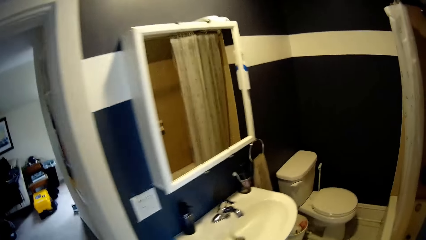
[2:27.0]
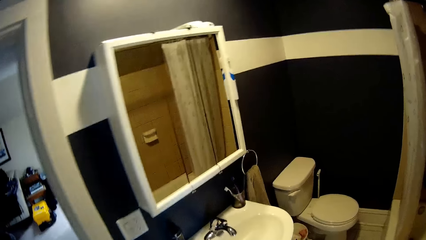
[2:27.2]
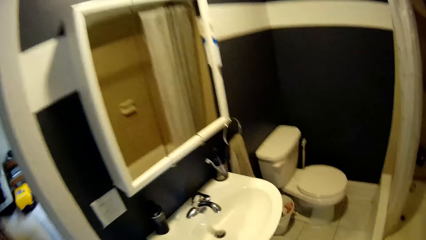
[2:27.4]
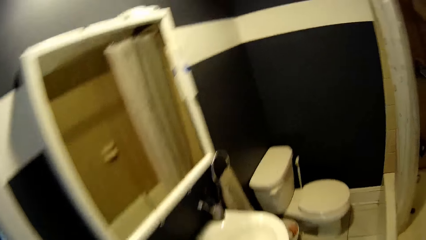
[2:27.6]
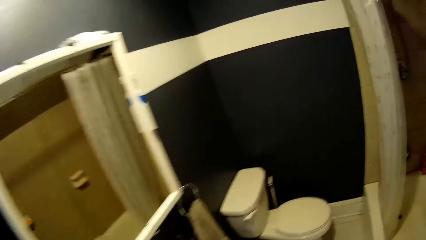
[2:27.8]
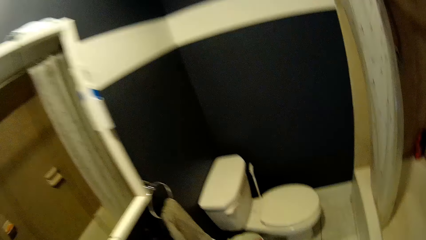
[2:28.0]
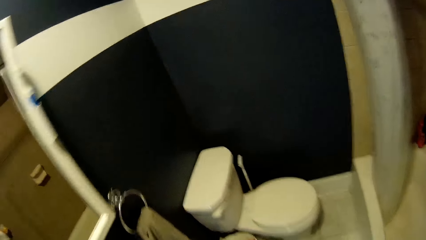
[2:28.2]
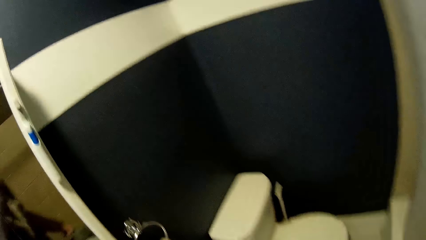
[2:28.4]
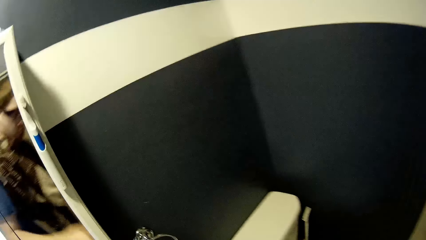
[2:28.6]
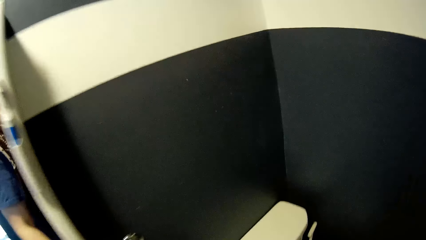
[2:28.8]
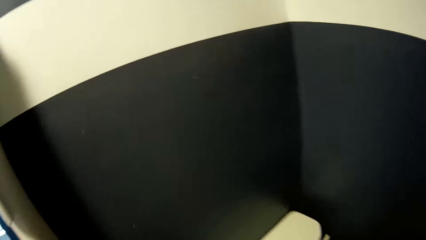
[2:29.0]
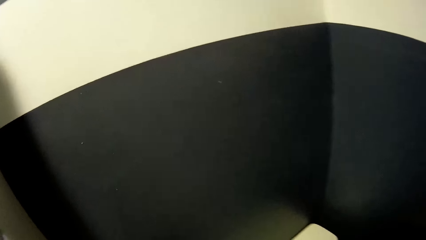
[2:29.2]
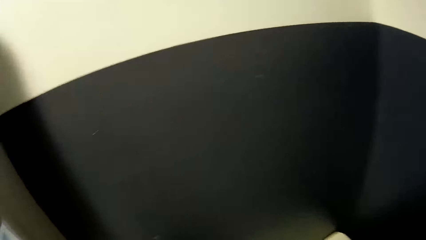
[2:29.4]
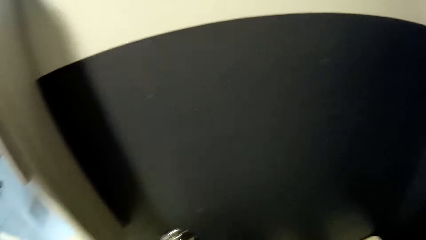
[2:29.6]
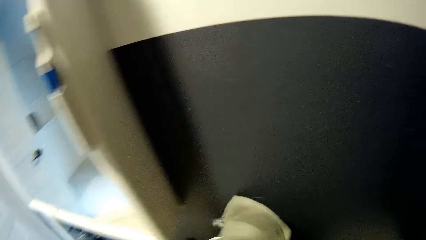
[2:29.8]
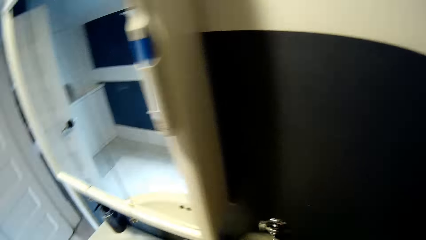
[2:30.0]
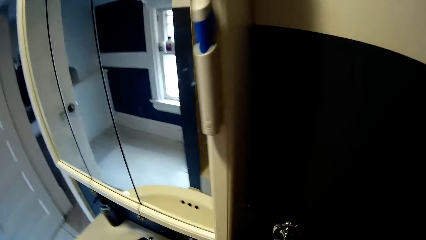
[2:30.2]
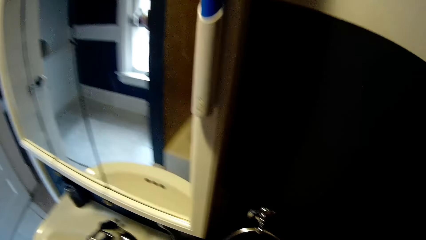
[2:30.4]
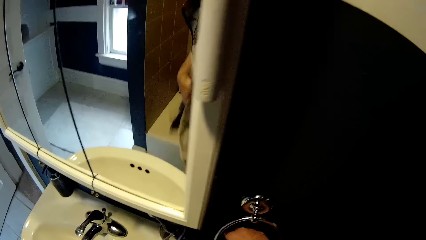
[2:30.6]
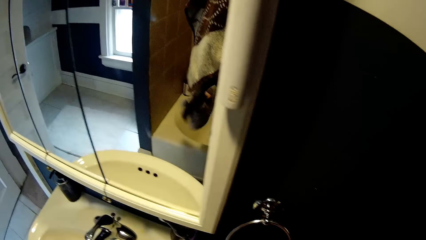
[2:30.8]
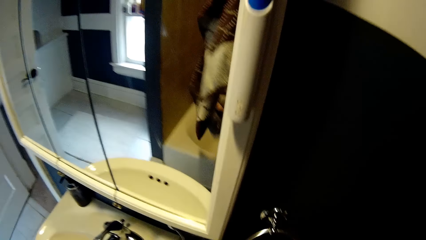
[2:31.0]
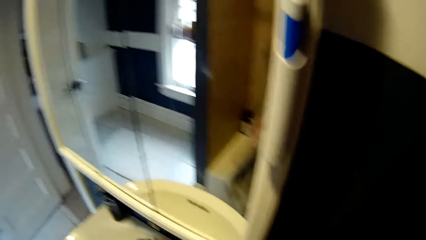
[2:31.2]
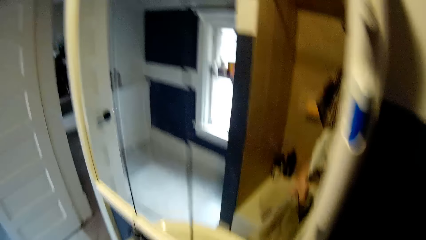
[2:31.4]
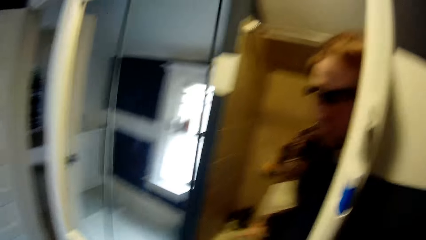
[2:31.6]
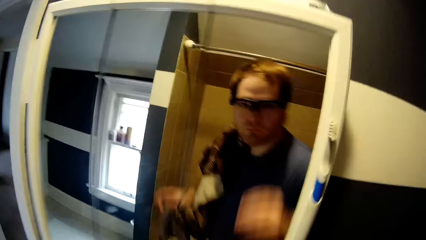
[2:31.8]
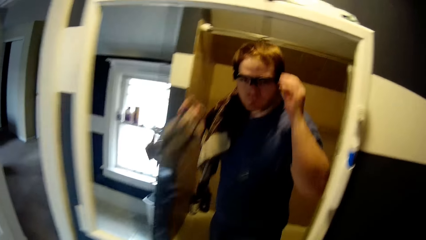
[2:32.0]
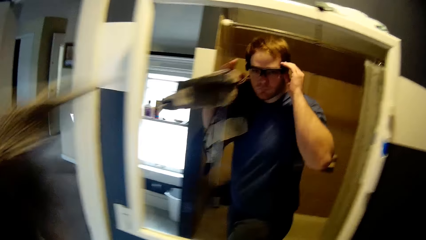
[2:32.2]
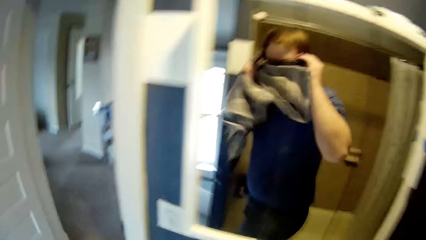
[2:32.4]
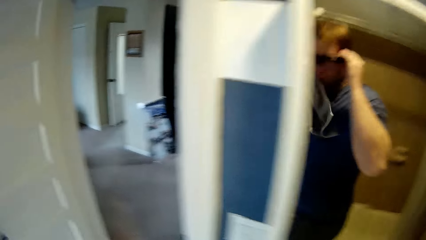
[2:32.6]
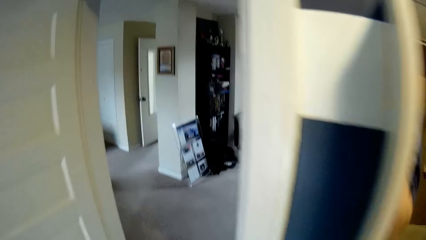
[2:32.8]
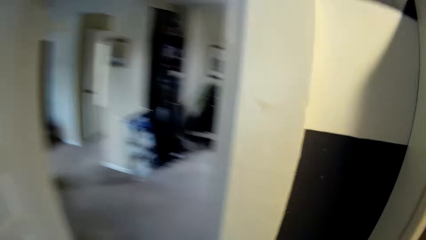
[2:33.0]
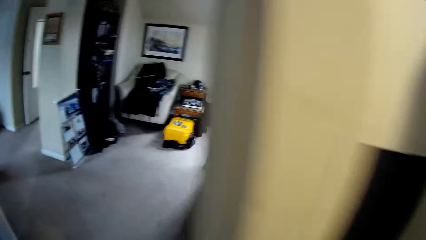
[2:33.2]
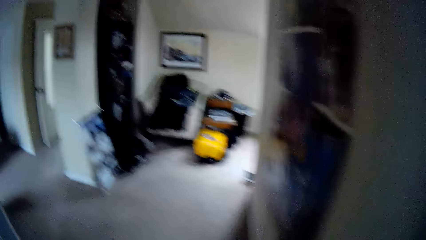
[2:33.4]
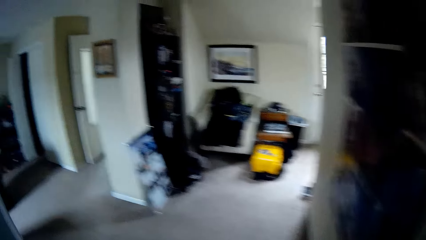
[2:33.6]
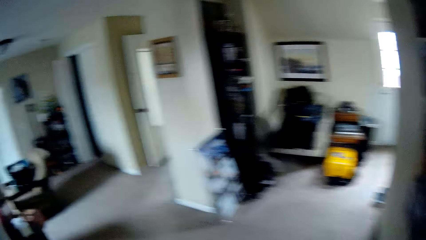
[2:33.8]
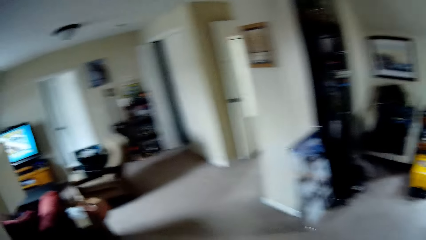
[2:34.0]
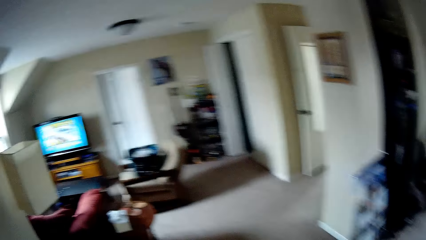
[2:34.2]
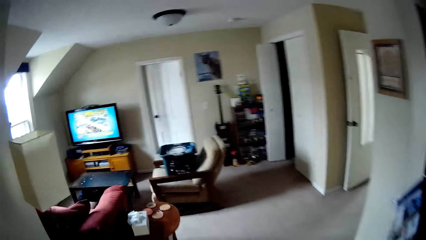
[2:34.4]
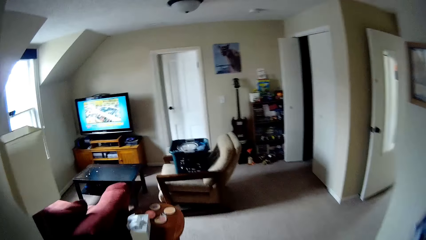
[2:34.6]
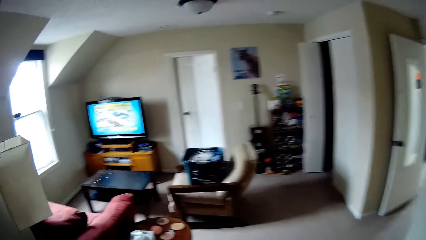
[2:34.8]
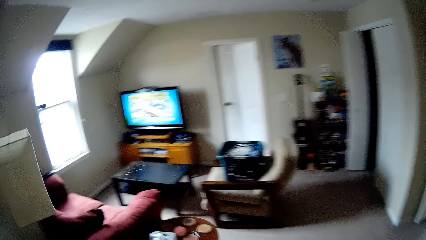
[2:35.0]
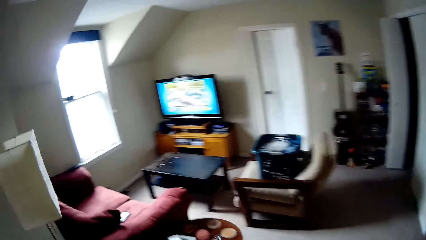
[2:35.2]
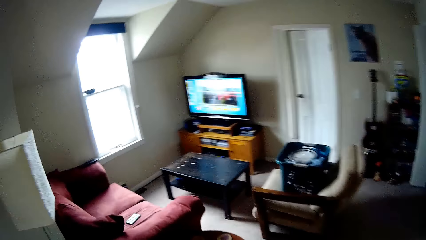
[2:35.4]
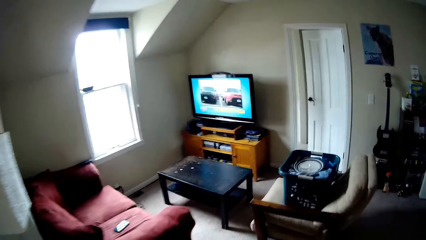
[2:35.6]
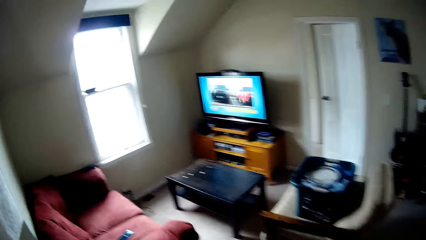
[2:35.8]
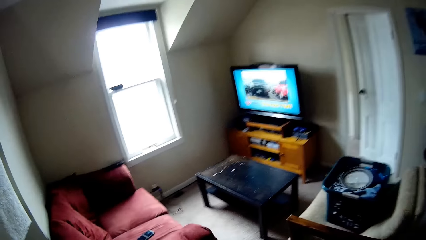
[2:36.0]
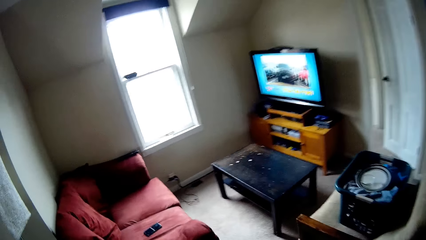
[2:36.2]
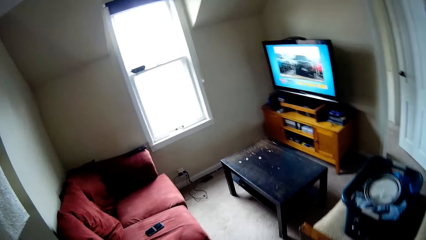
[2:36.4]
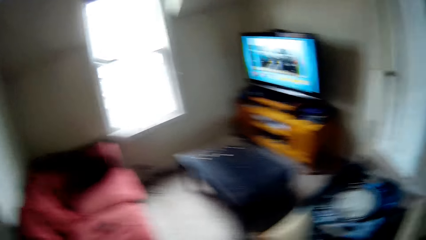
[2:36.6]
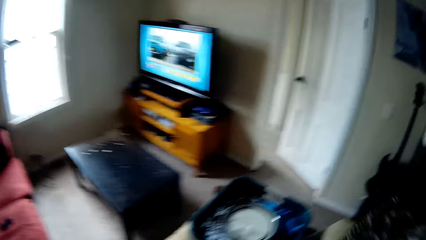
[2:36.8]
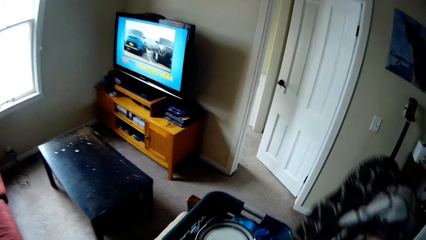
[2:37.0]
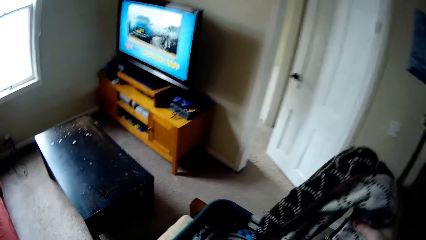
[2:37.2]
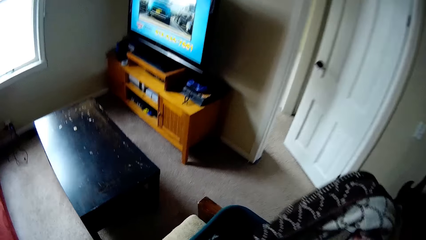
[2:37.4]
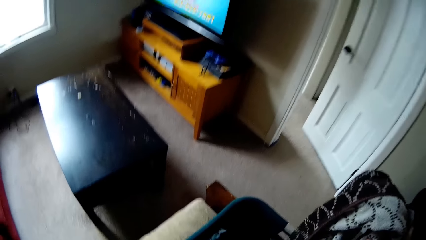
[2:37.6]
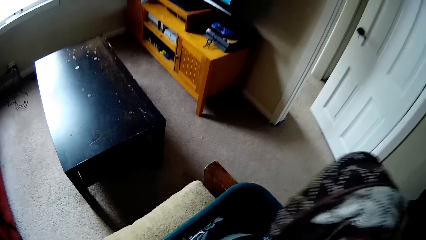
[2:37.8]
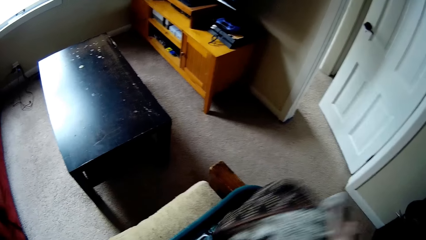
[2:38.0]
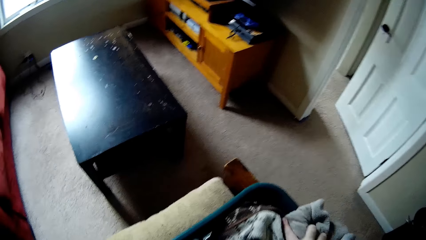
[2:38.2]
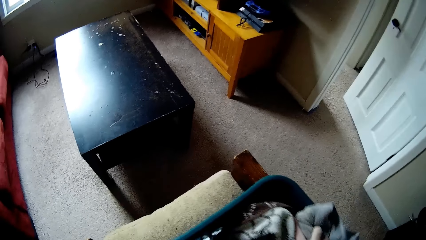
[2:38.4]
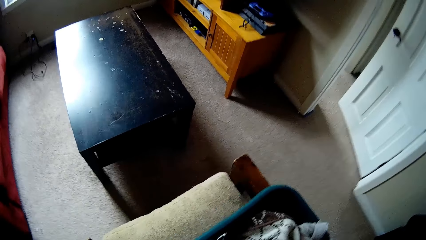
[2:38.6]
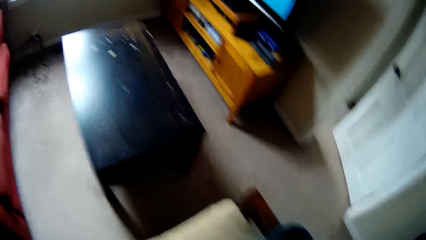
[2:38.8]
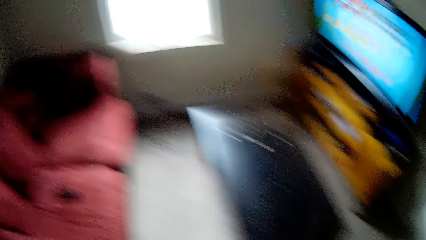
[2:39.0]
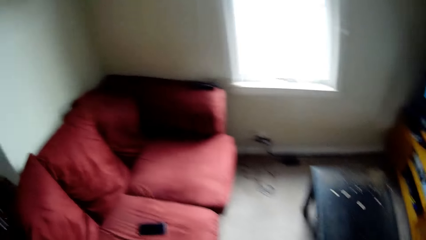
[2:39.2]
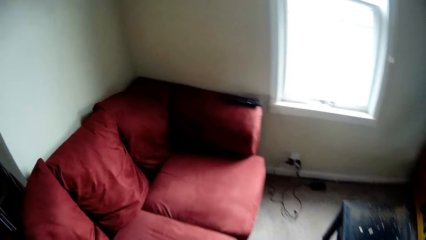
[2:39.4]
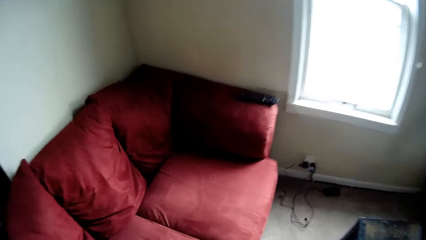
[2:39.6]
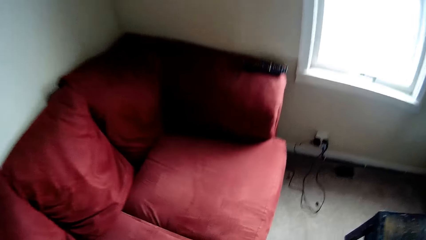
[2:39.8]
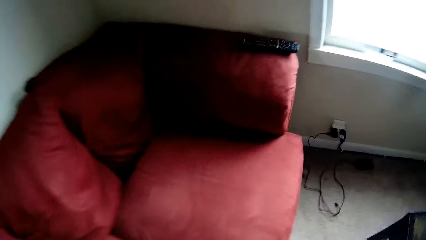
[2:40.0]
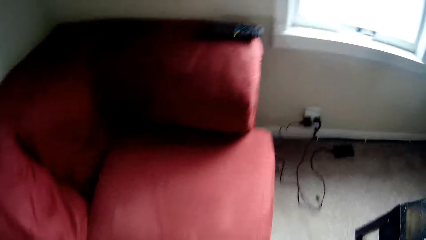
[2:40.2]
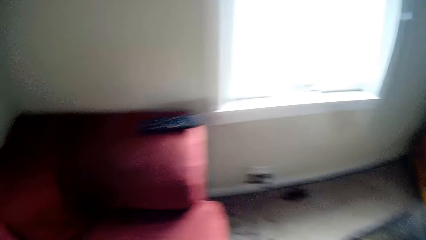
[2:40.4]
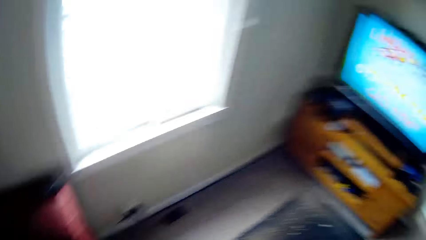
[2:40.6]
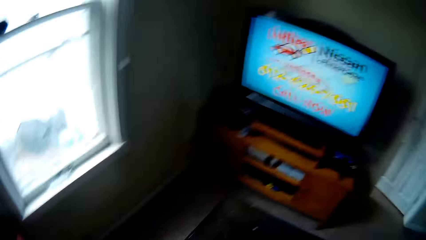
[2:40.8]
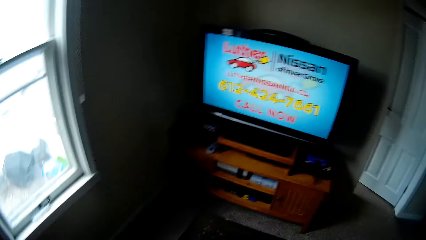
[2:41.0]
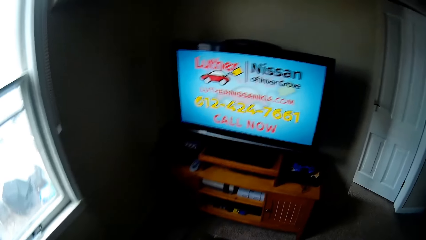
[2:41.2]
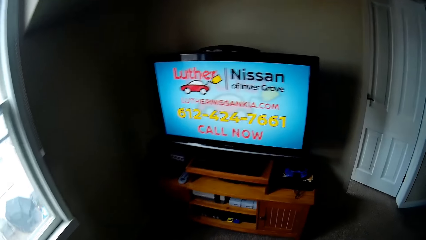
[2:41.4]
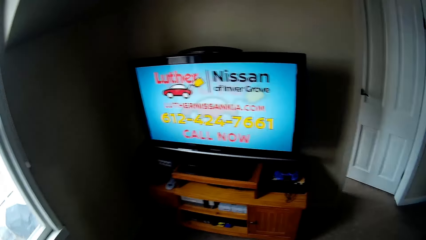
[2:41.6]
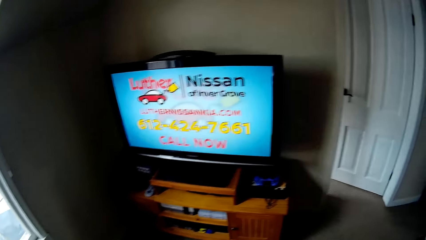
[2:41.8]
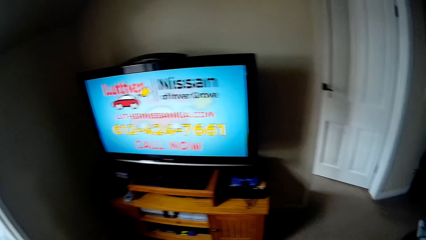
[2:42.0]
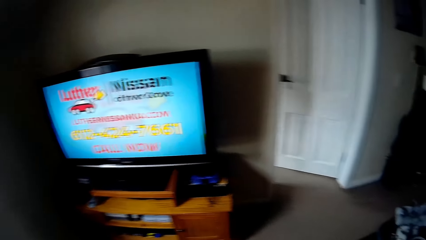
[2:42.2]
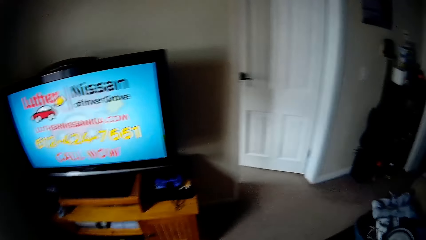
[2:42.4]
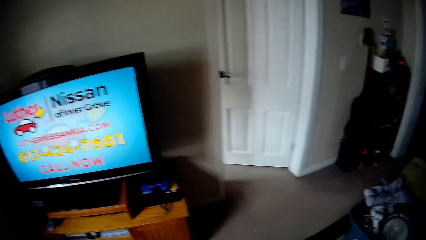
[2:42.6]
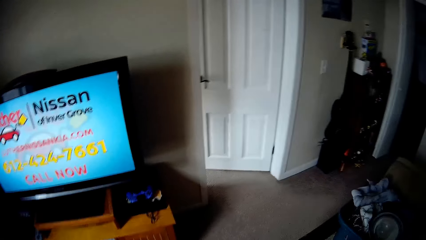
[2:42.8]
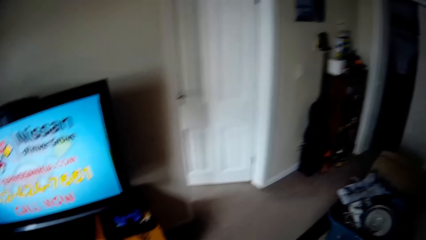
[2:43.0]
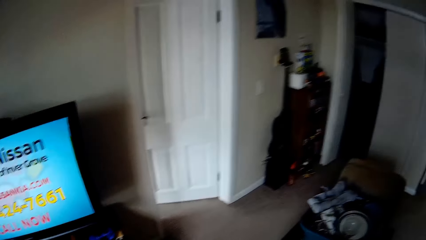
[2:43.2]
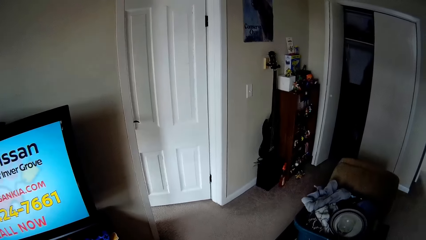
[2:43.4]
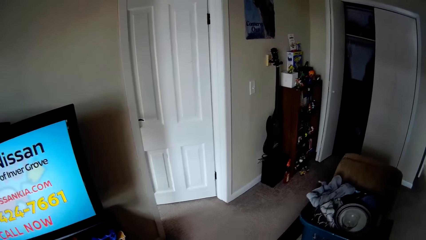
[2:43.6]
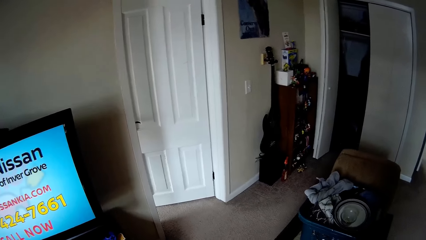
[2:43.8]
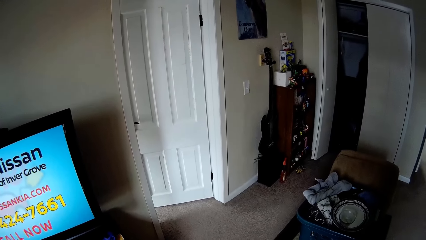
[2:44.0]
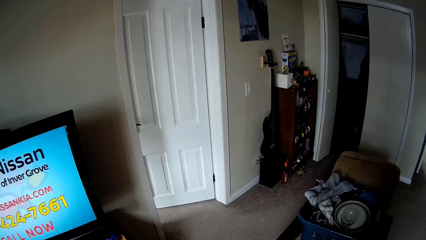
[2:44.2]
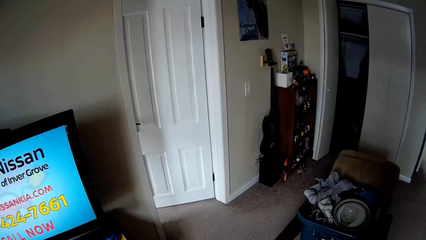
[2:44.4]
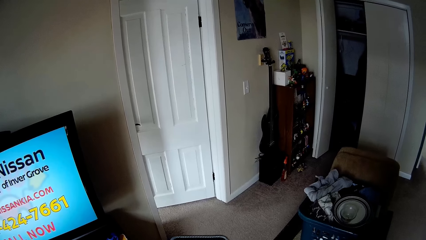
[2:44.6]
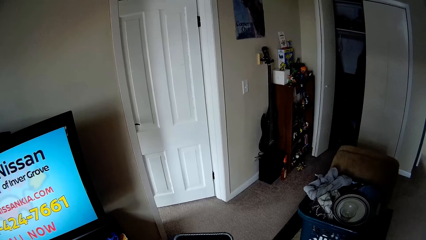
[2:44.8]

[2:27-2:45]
The camera wearer moves to the sink. They pick up the hand towel. They adjust the glasses. They walk to the living room. They put the towels in the laundry basket. They walk around the room. They pick up the phone from the sofa. They operate the phone.
